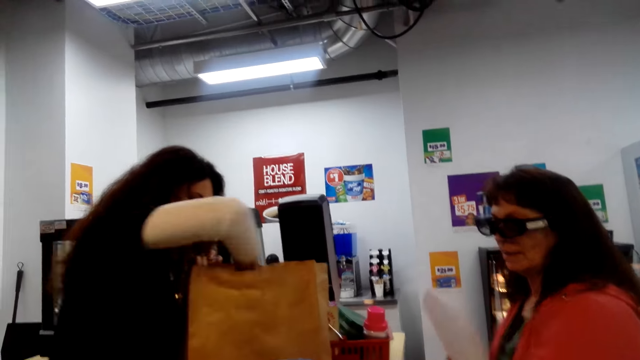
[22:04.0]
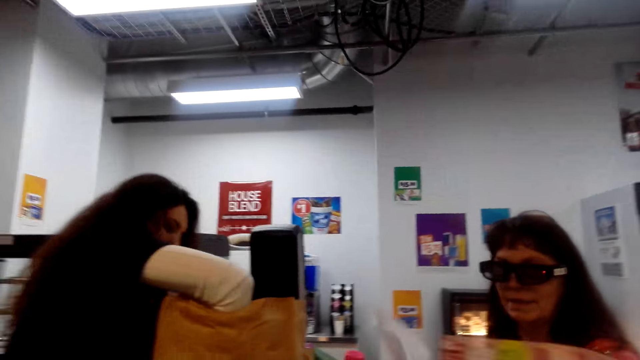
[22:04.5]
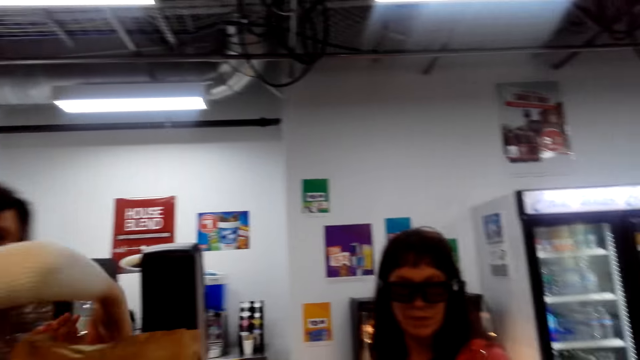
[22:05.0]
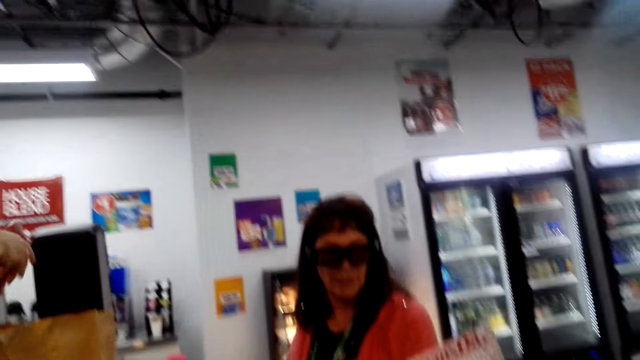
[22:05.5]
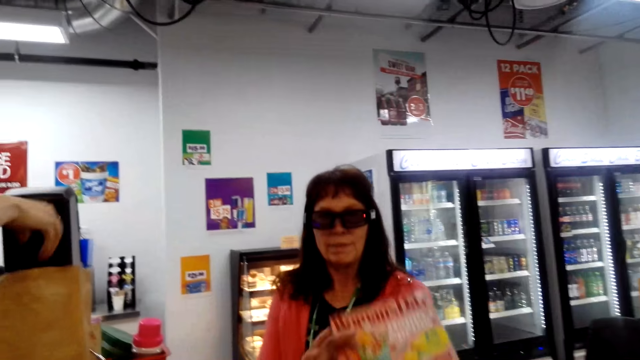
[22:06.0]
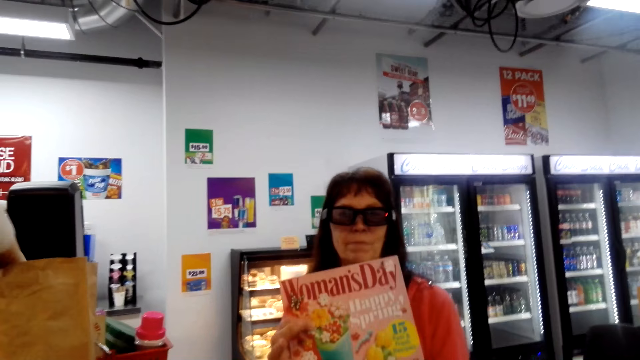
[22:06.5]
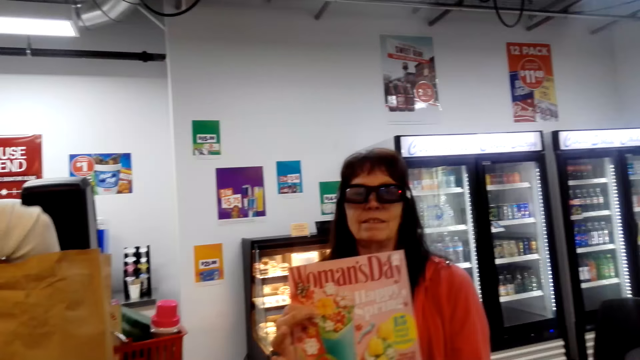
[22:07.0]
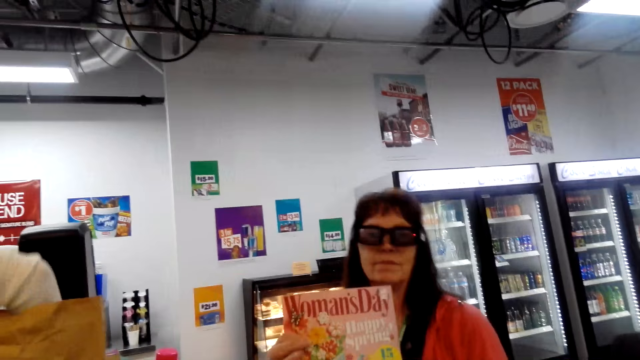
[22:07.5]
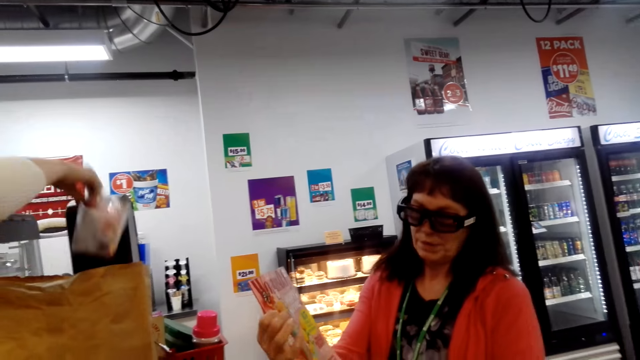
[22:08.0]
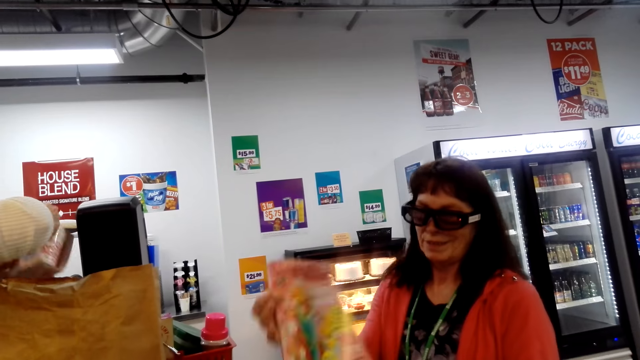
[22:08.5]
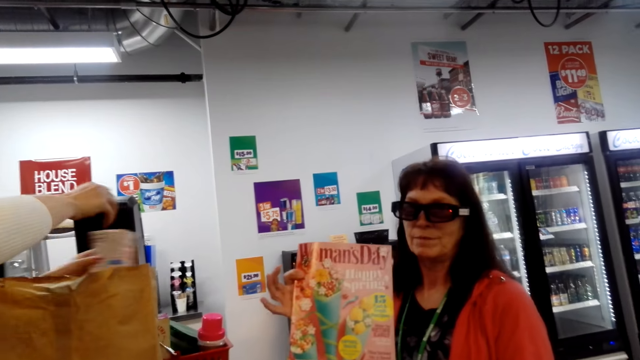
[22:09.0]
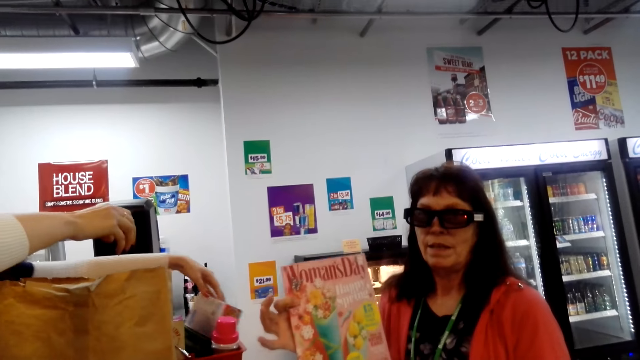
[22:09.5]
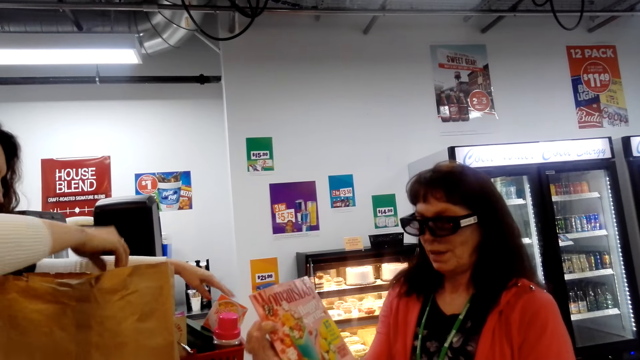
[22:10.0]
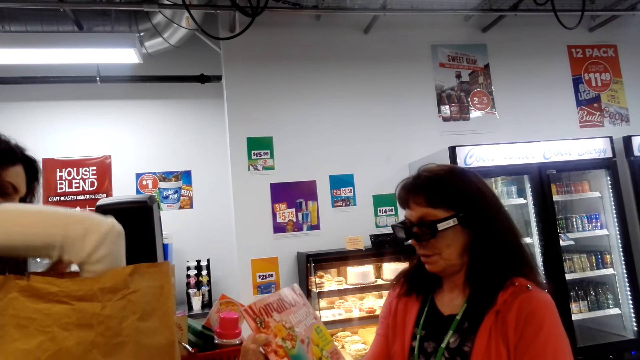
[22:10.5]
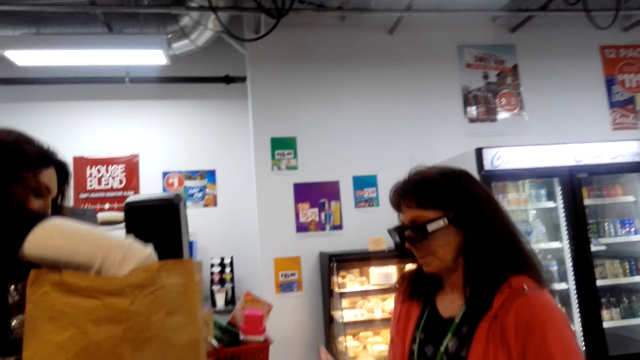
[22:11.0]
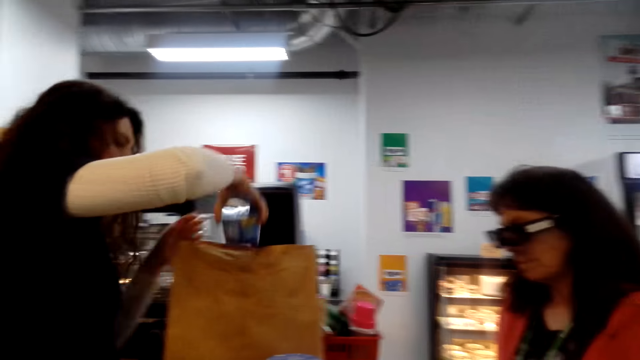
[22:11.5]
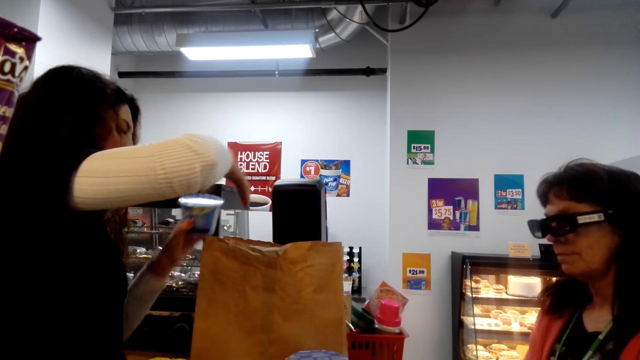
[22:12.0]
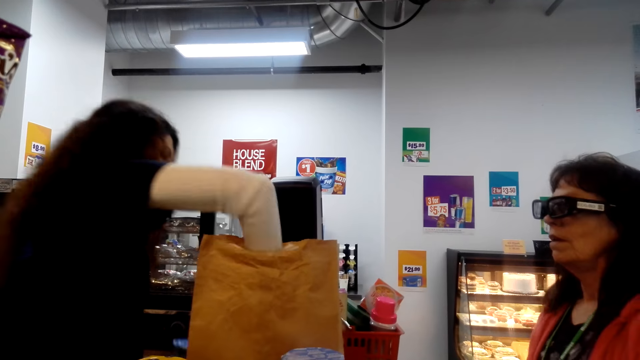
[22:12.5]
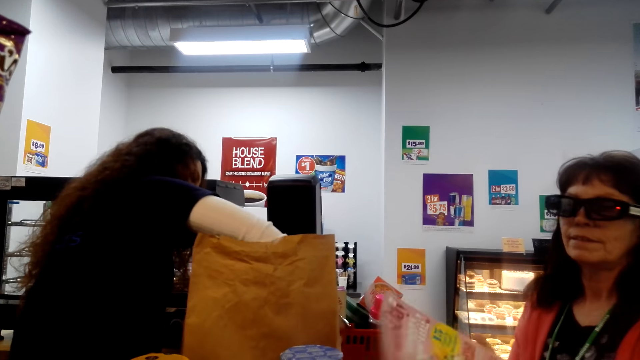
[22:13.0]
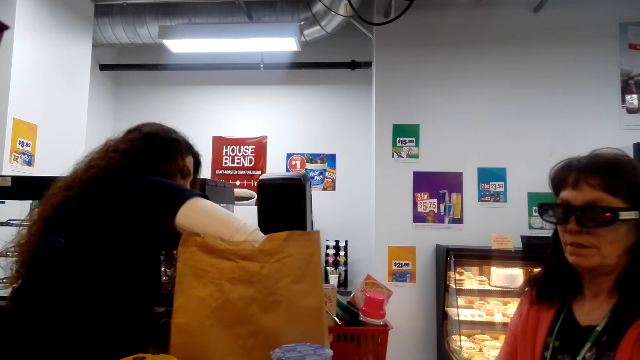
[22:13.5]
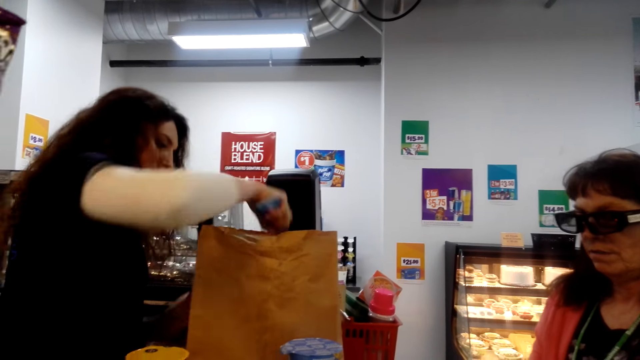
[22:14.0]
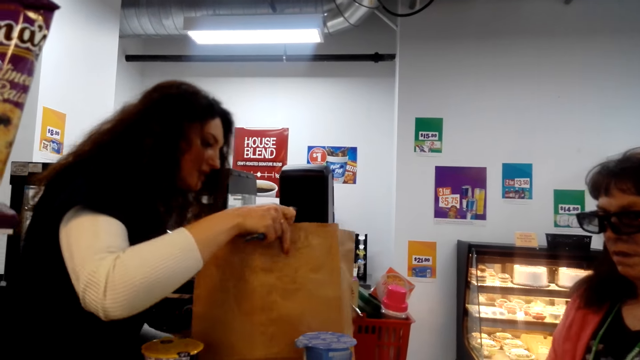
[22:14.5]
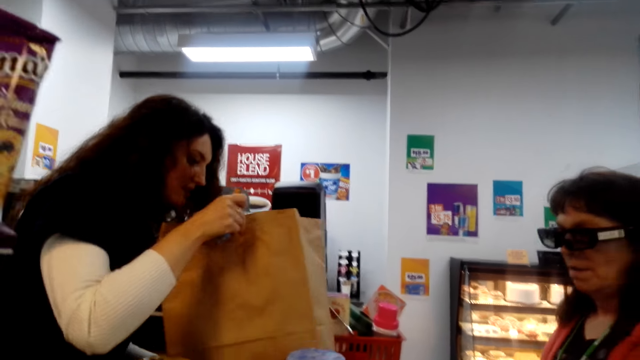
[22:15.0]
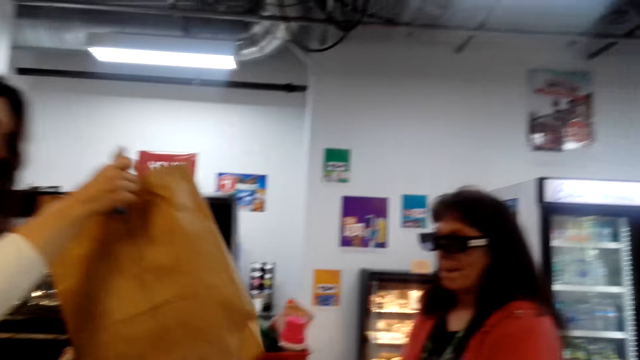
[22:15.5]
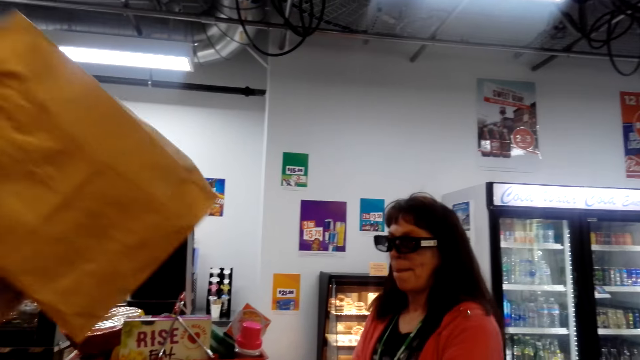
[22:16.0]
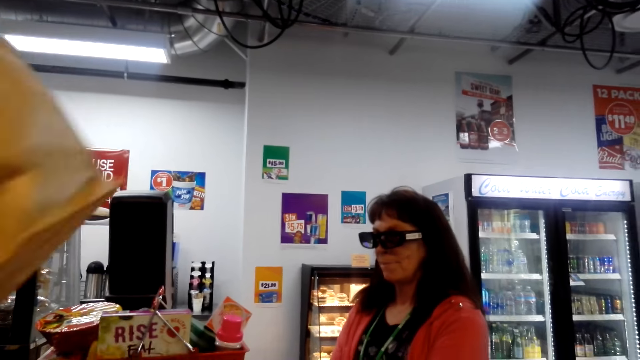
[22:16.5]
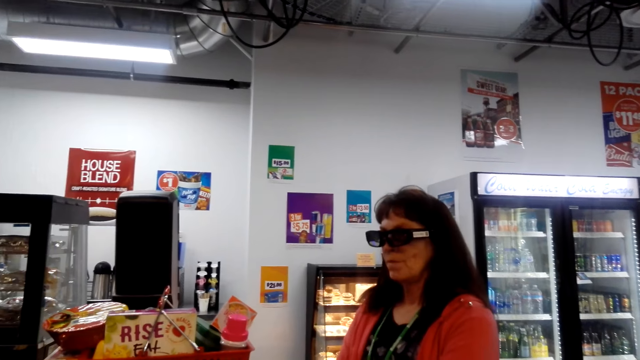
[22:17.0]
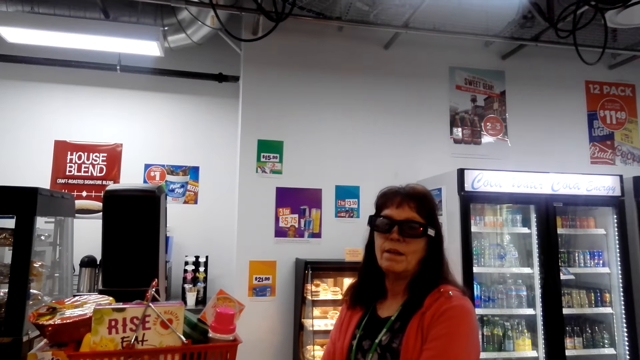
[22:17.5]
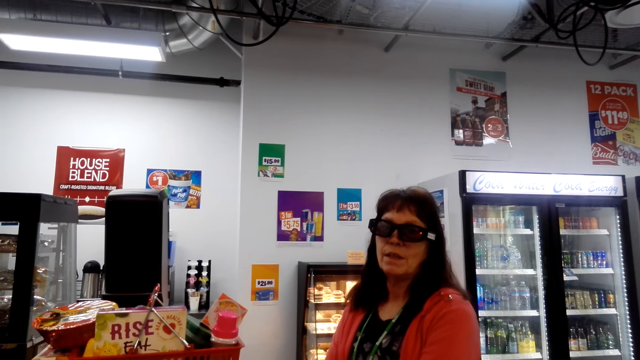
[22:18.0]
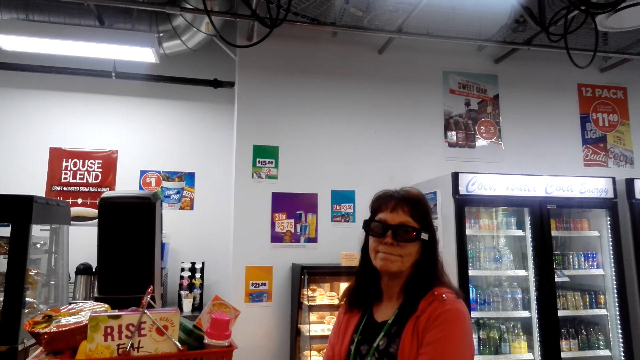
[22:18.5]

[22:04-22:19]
The camera wearer interacts with people. A cashier picks an item. A lady holds a magazine. The lady shows a gift card to the camera wearer. The cashier picks an item. The cashier holds an item. The cashier picks an item. The cashier holds an item. The cashier picks an item. The cashier looks inside a paper bag. The cashier holds an item. The cashier lifts up the paper bag with both hands.

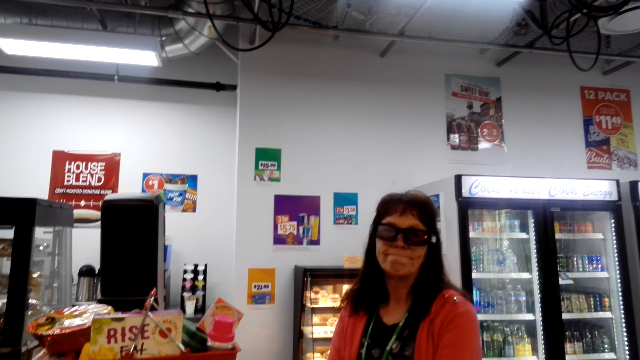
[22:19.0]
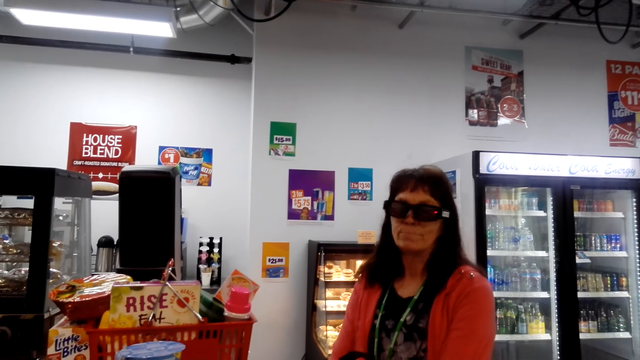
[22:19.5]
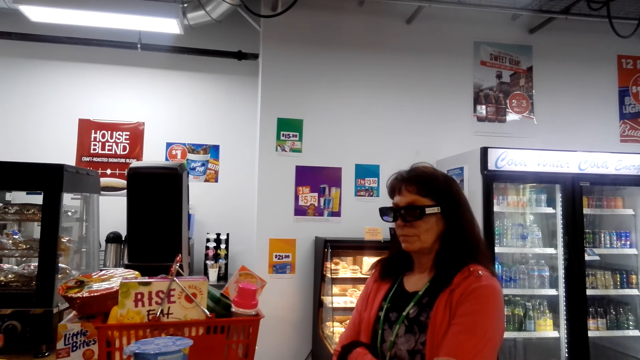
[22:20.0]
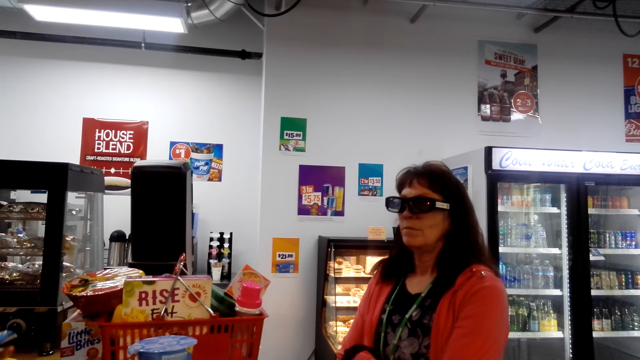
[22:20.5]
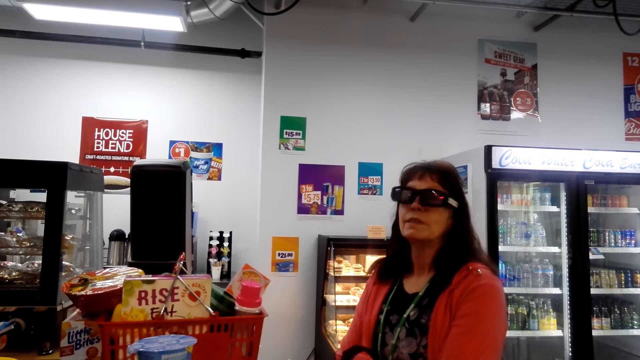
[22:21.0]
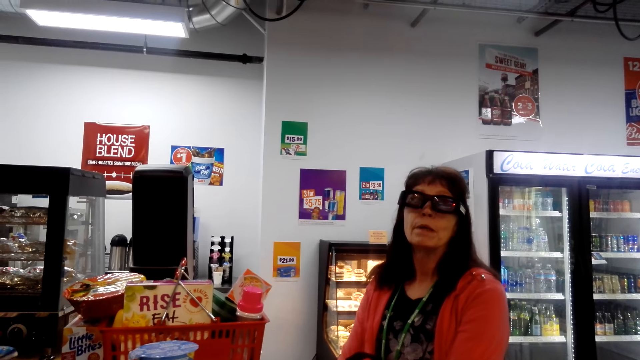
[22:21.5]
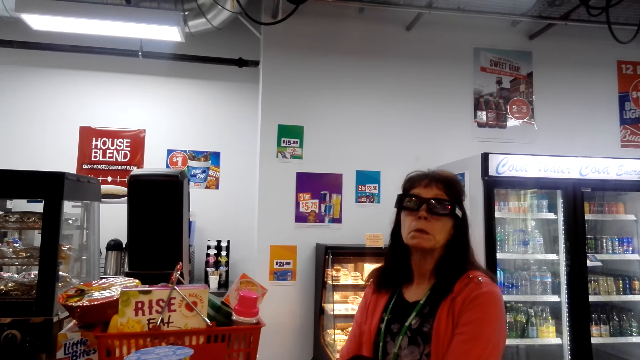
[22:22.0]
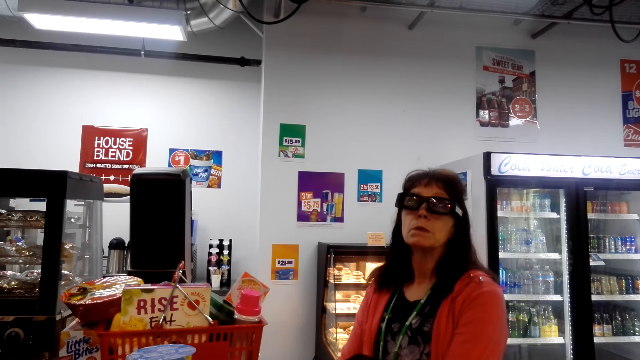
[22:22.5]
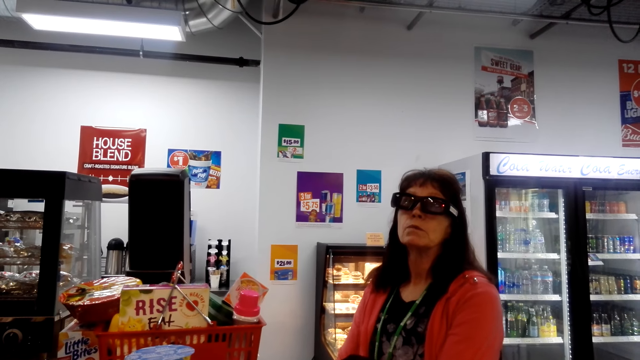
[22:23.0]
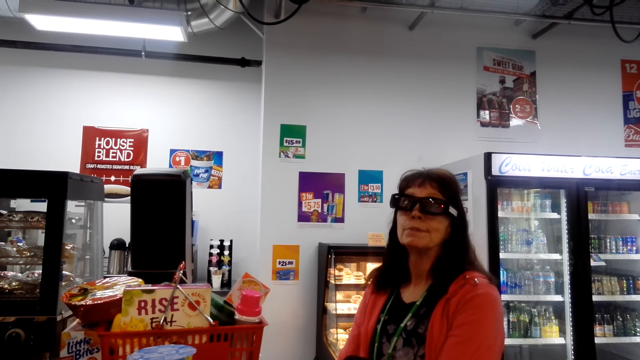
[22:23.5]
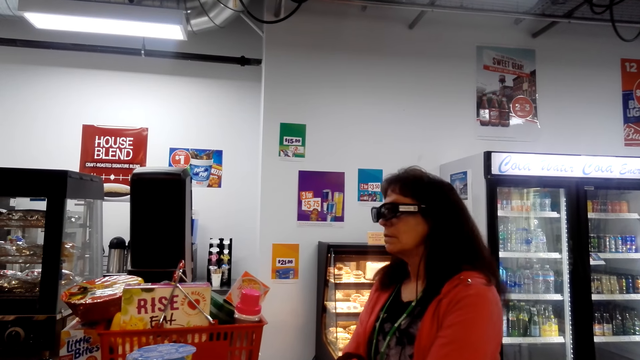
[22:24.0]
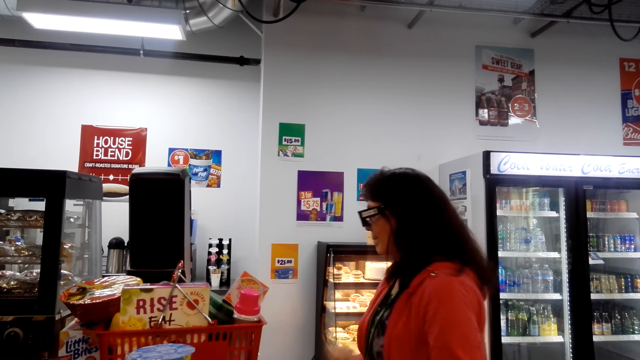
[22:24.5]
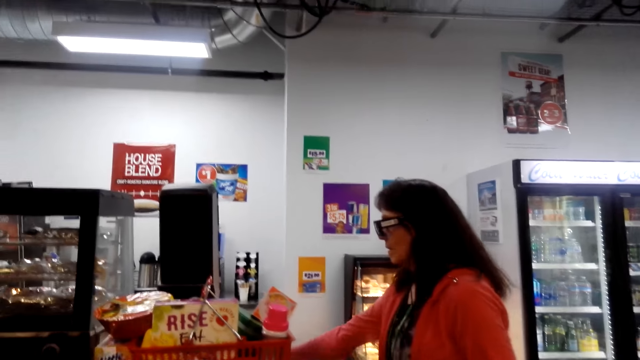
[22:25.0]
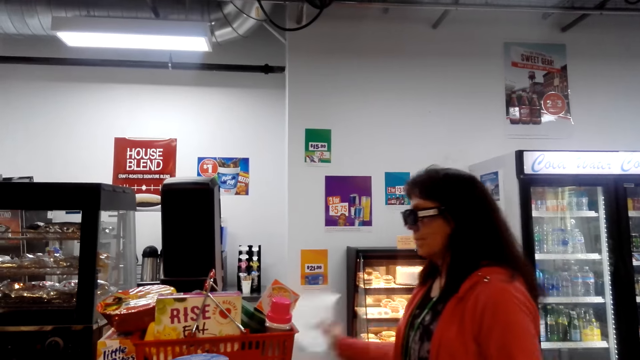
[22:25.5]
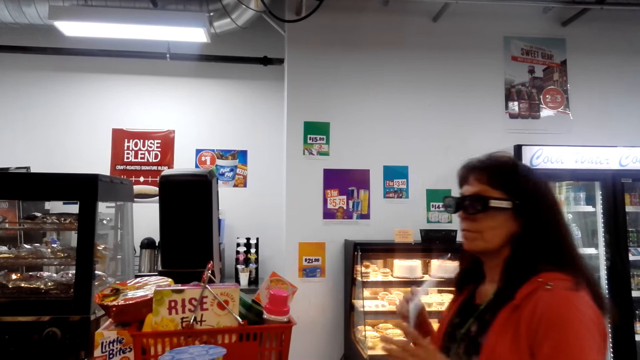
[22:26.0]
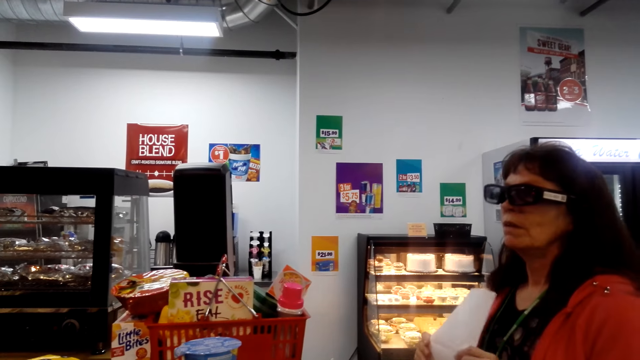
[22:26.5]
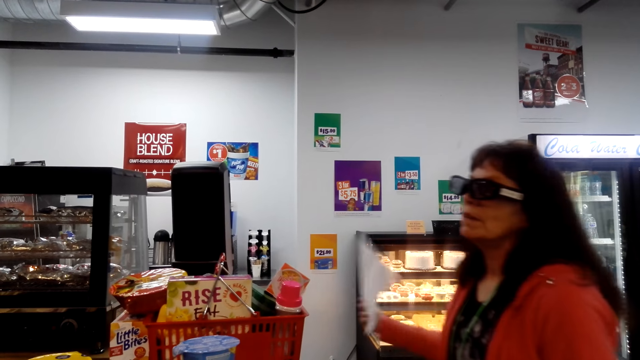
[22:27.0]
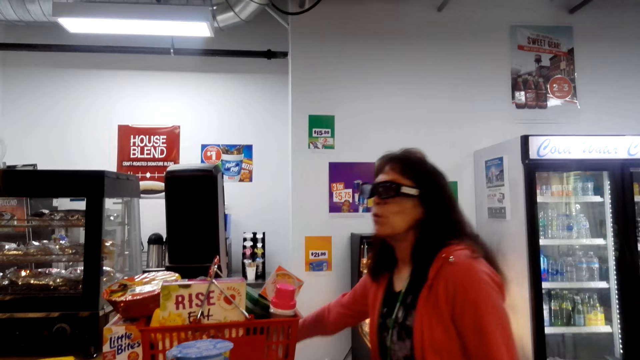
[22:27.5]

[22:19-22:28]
The camera wearer interacts with a lady. The lady picks up a paper with her right hand. The lady holds the paper.
